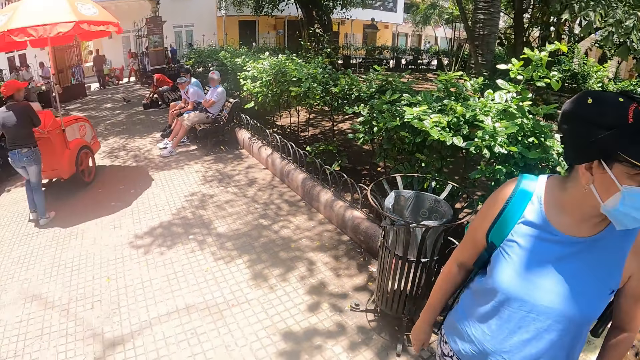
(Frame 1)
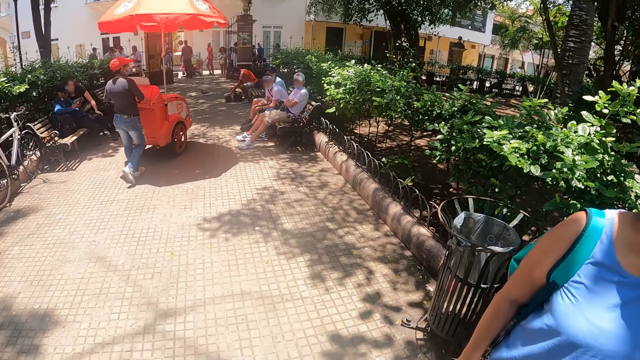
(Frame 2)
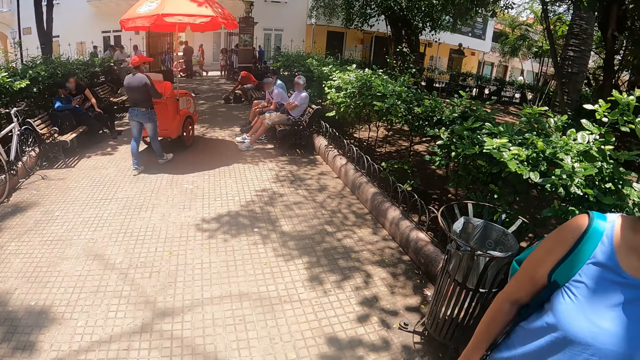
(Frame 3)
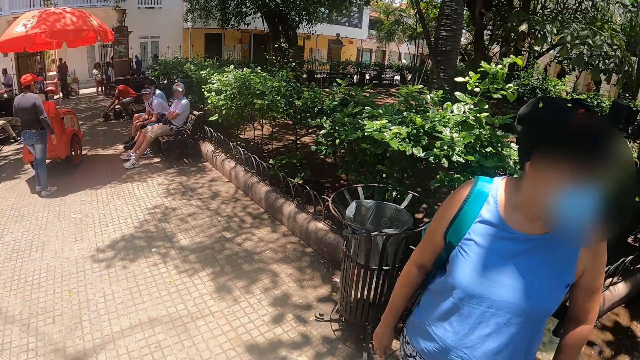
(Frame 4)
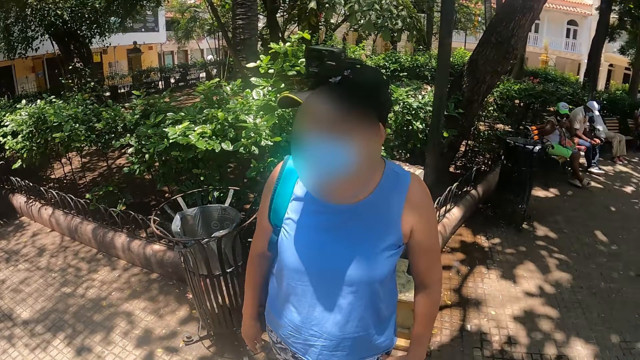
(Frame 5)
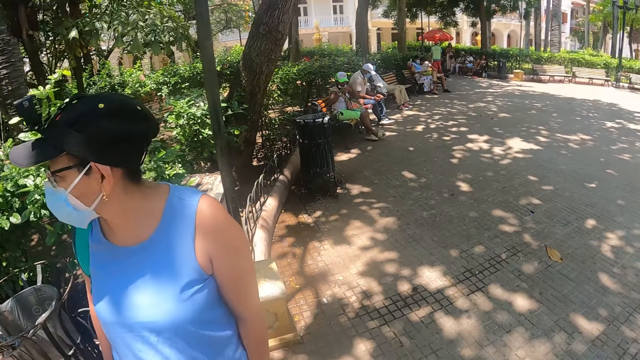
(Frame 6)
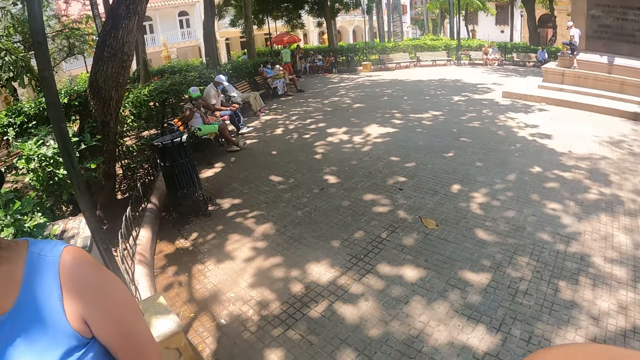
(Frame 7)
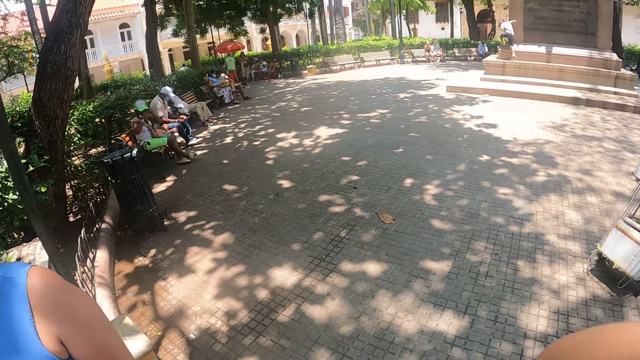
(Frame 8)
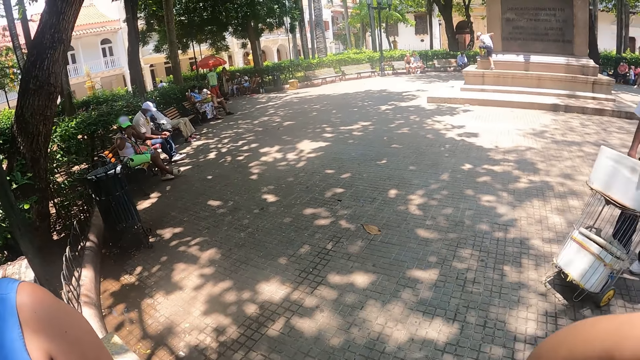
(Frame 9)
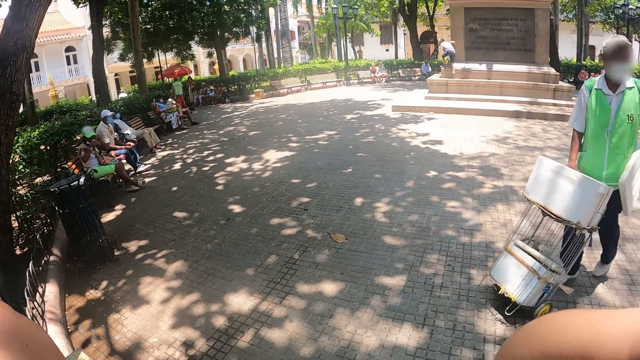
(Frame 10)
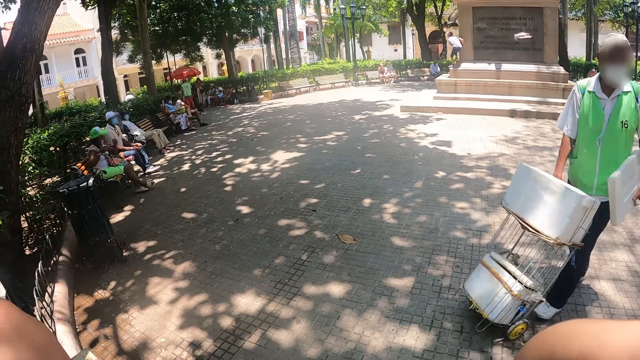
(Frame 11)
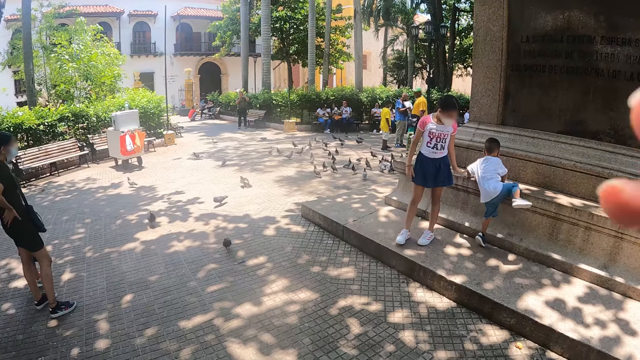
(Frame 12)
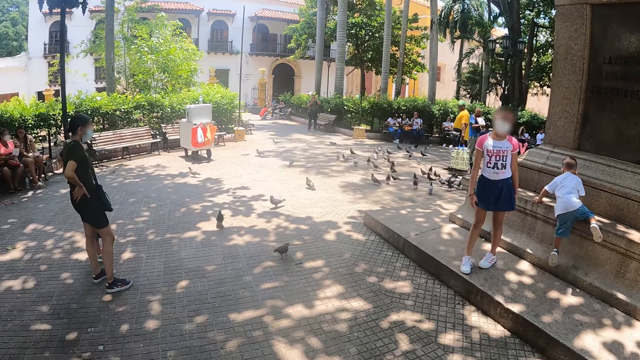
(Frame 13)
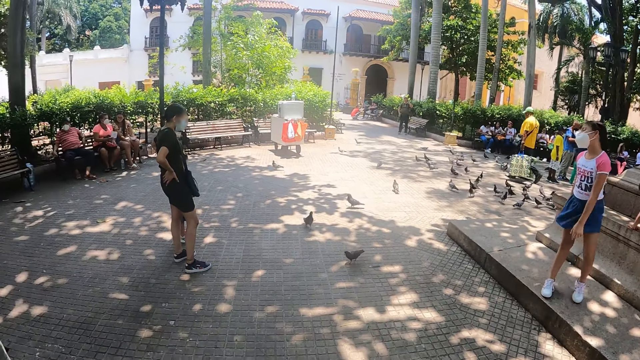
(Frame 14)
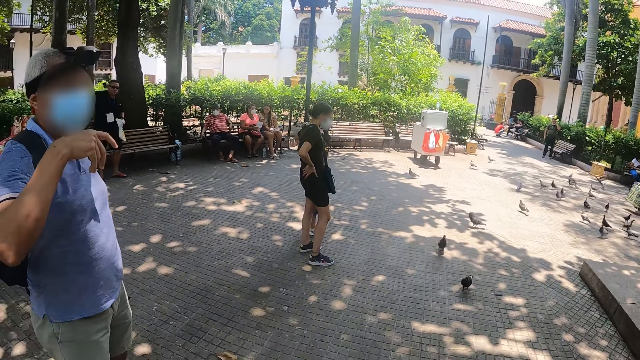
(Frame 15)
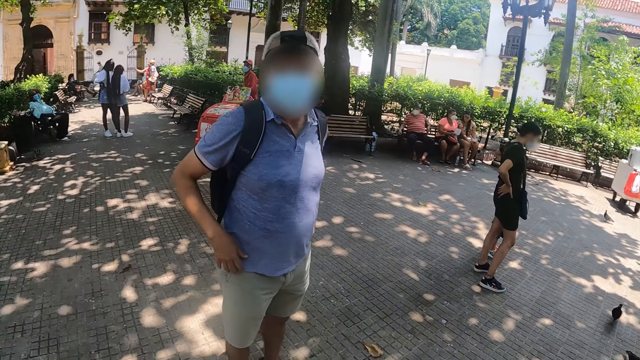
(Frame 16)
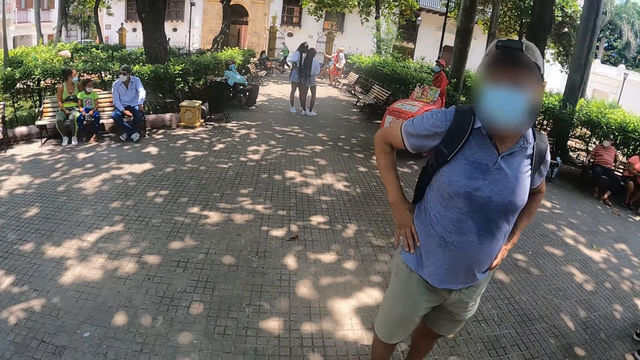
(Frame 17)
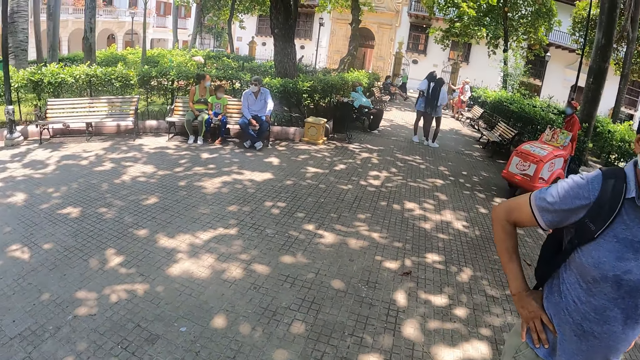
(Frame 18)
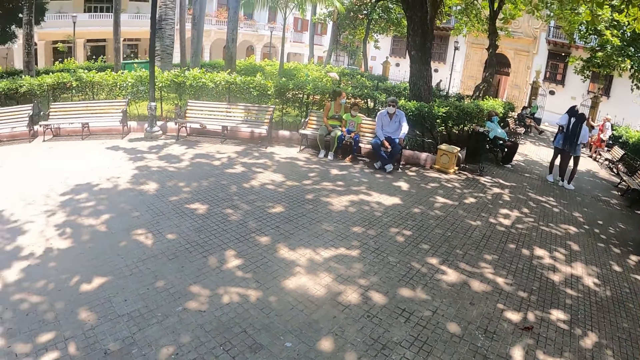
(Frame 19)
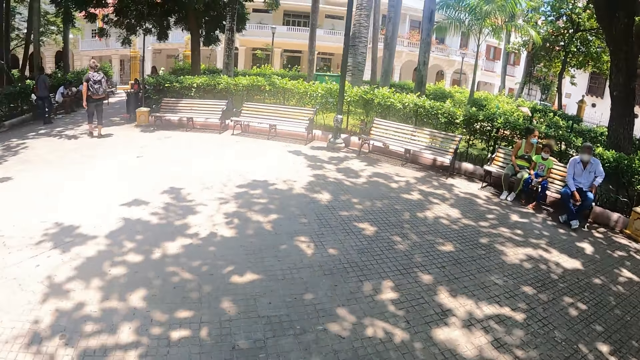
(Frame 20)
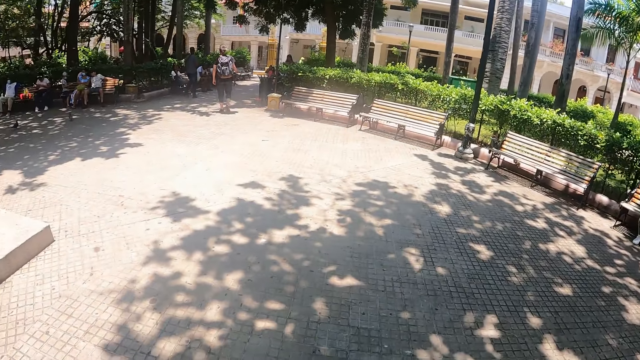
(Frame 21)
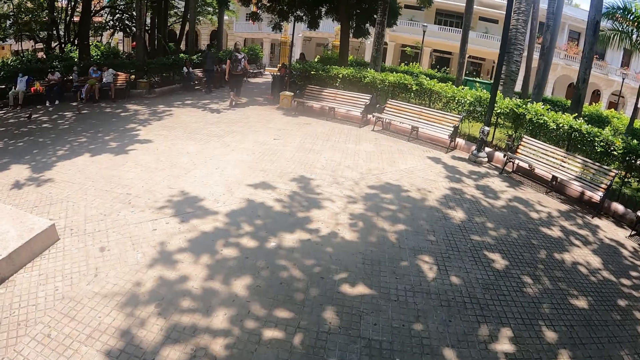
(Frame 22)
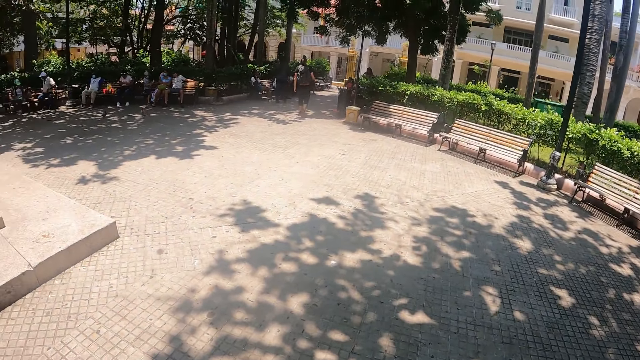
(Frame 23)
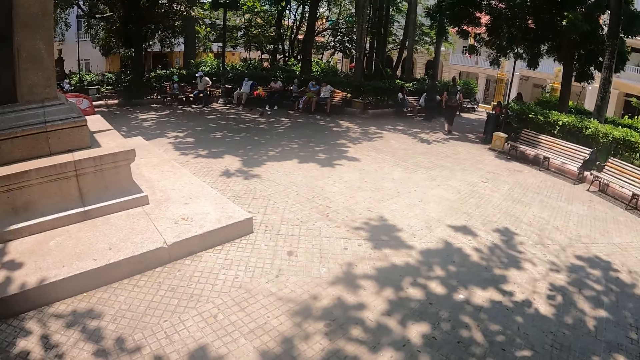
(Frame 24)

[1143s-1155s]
The camera wearer walks around.

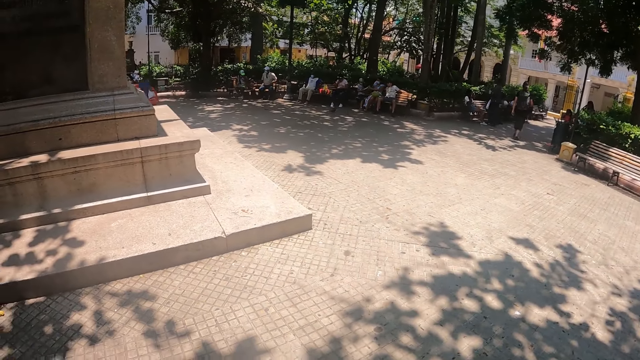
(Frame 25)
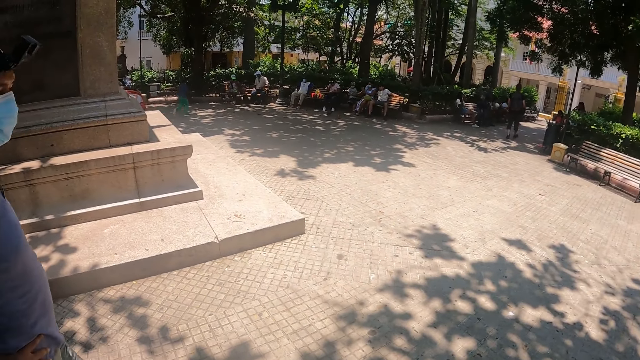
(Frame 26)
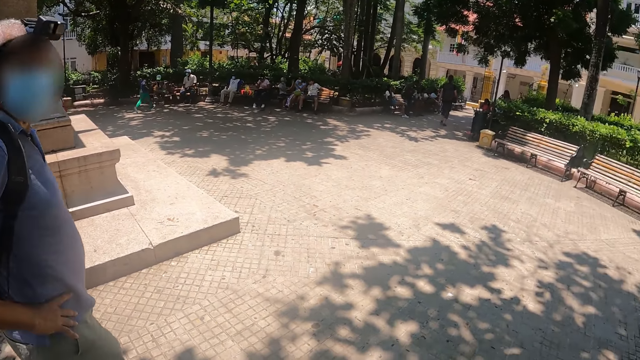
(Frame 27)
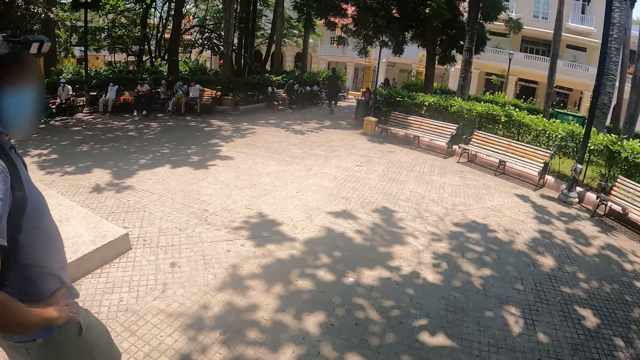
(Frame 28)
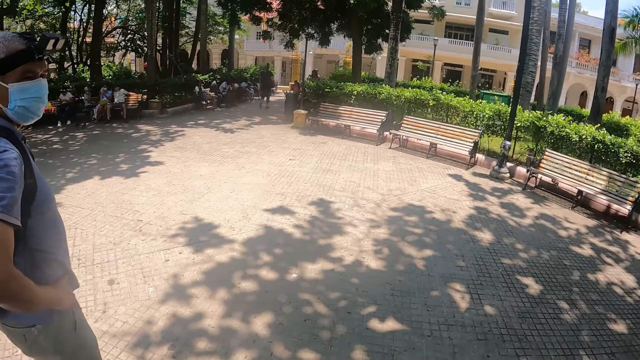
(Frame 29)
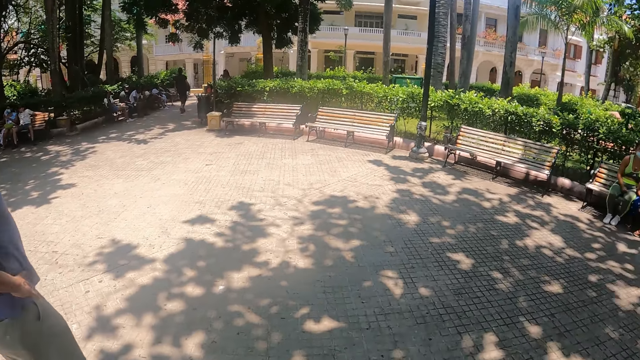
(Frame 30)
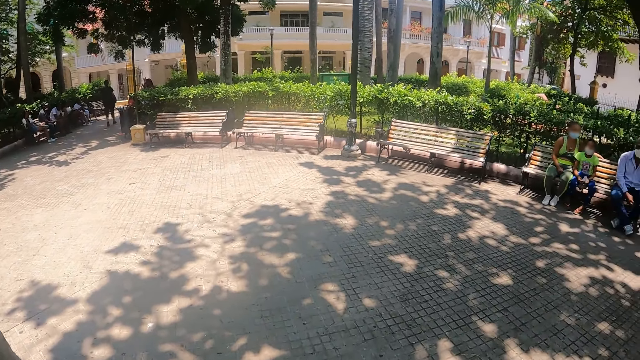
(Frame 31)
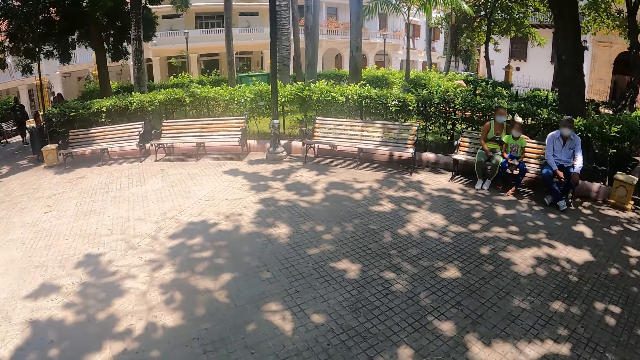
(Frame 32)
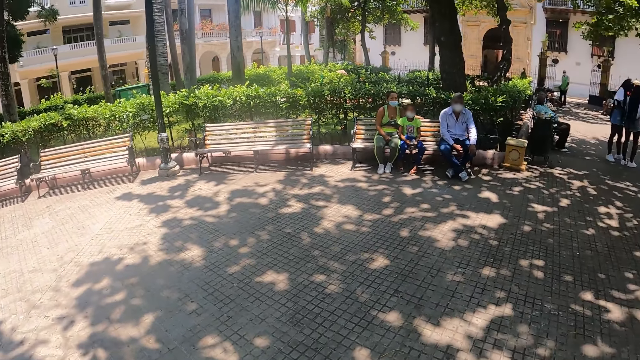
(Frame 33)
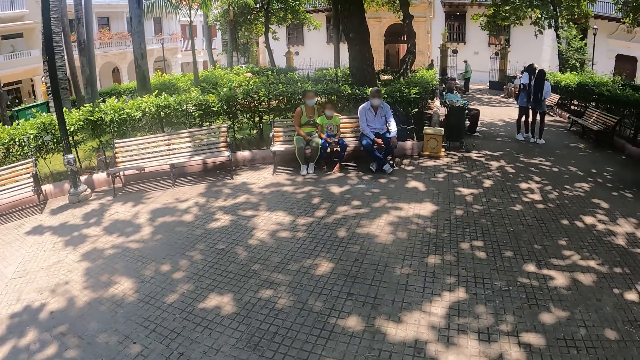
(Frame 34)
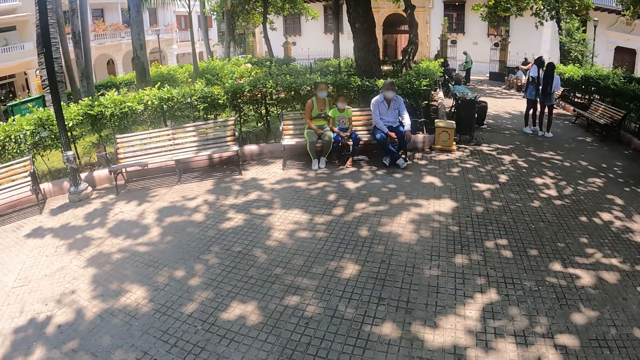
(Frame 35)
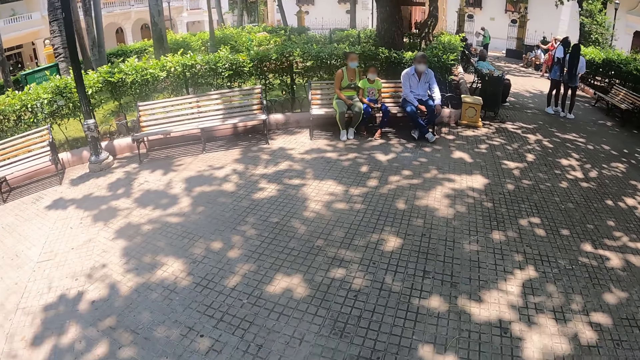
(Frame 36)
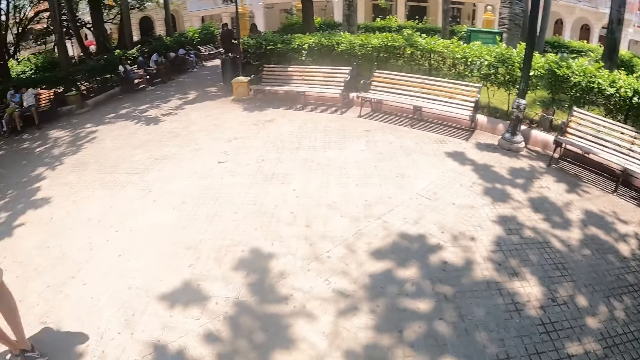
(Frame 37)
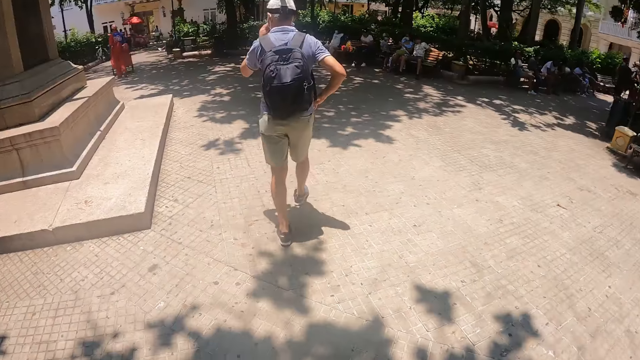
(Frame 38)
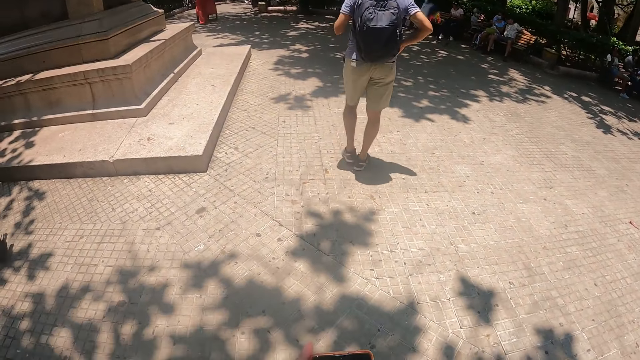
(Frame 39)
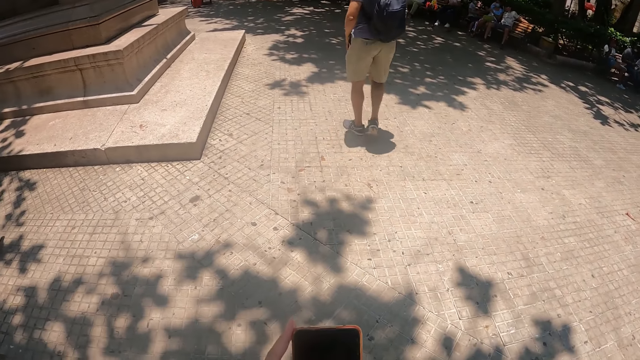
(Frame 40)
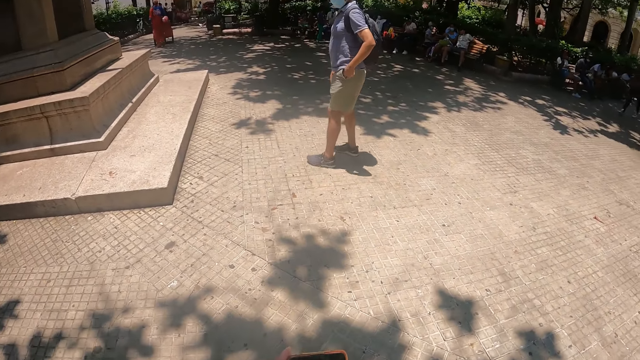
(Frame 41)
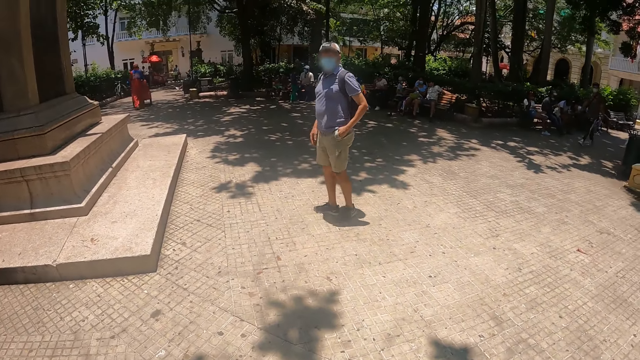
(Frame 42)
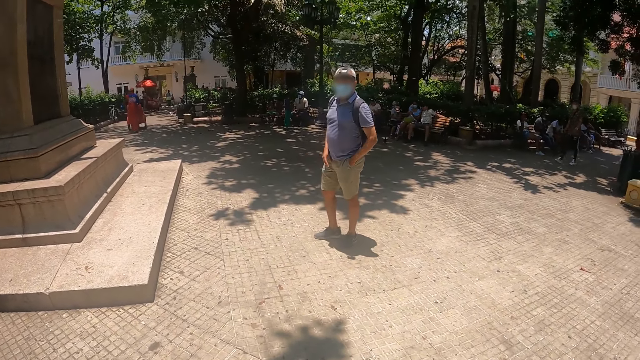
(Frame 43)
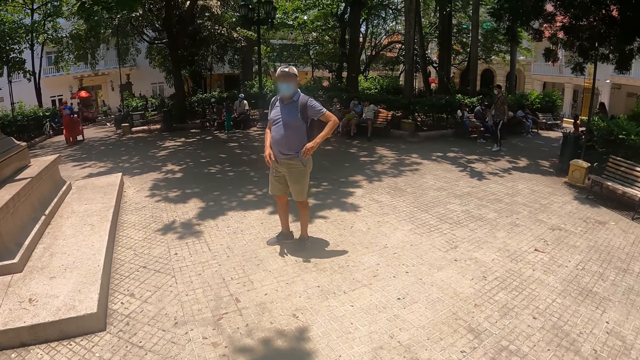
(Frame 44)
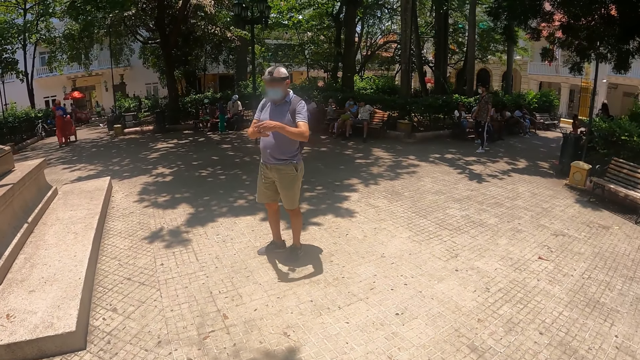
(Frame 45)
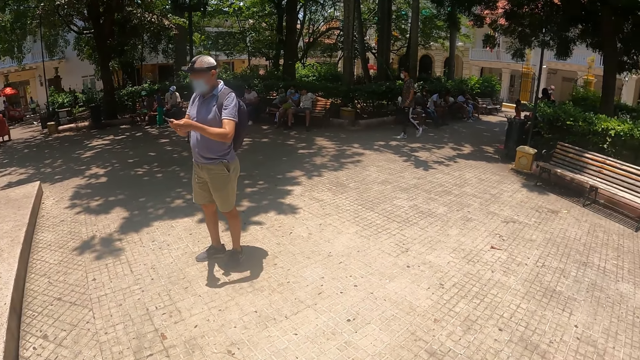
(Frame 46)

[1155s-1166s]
The camera wearer walks on the road. A man removes the phone.
